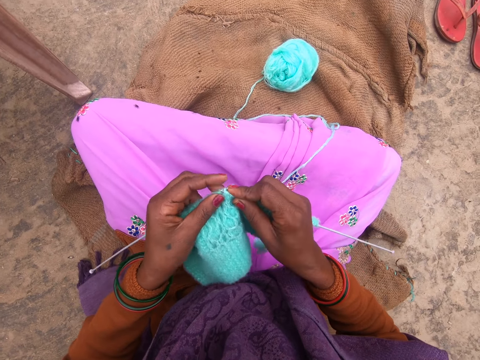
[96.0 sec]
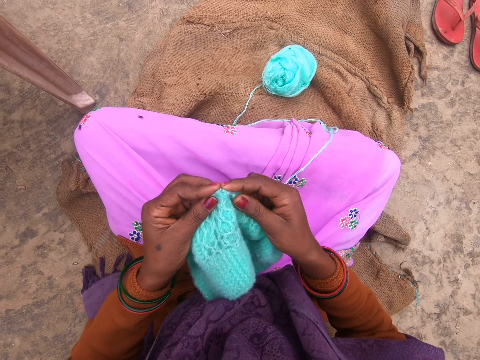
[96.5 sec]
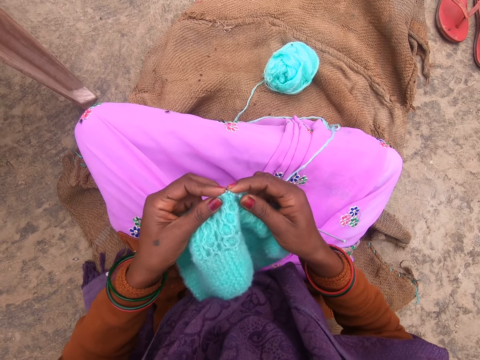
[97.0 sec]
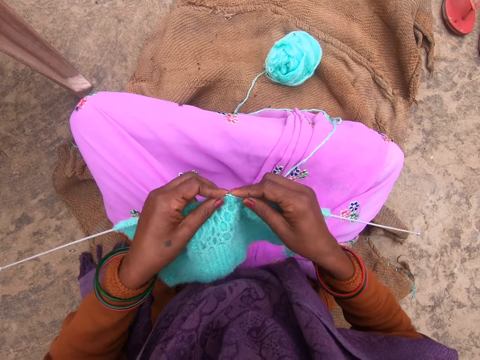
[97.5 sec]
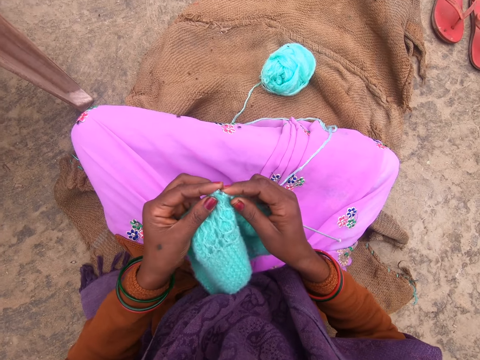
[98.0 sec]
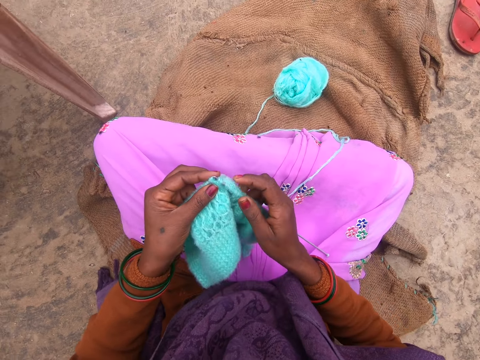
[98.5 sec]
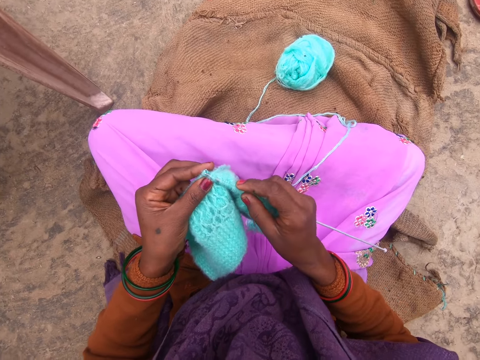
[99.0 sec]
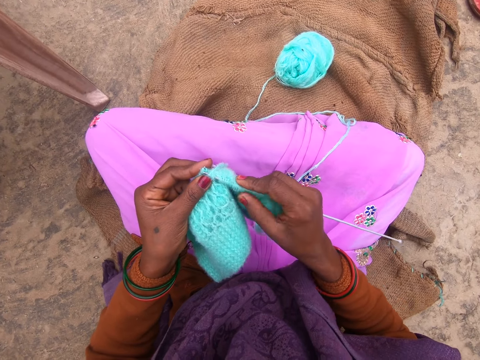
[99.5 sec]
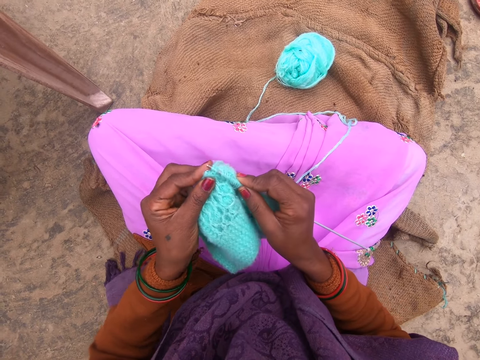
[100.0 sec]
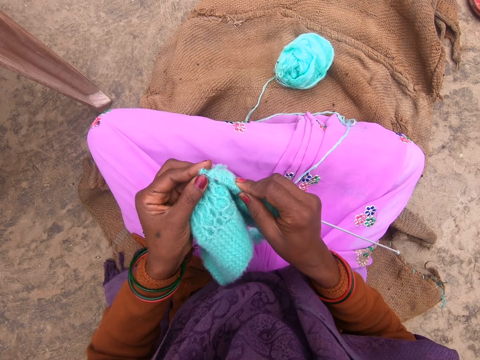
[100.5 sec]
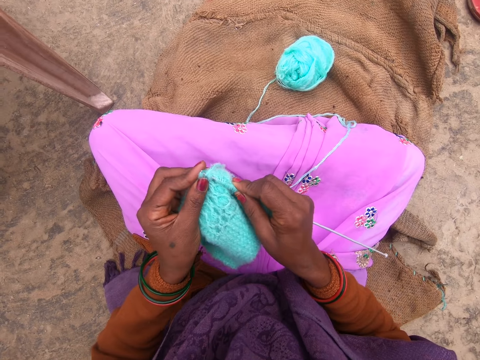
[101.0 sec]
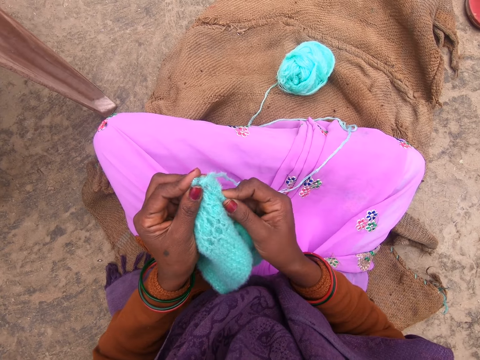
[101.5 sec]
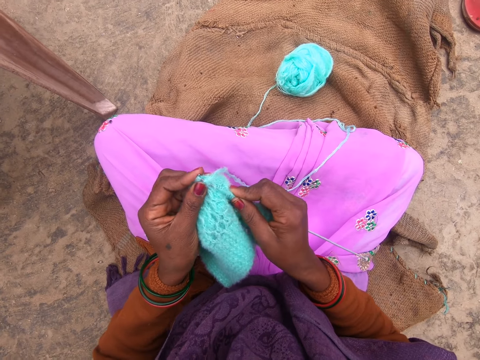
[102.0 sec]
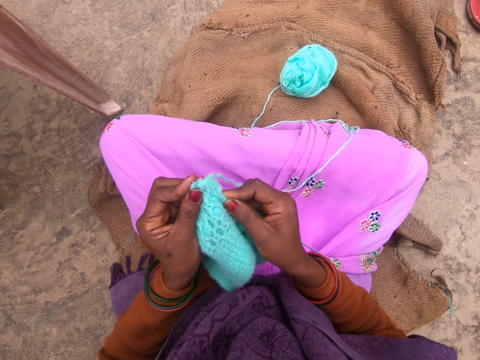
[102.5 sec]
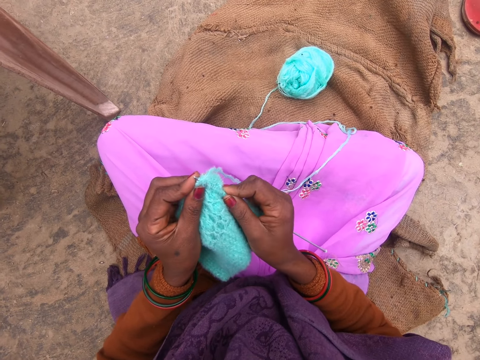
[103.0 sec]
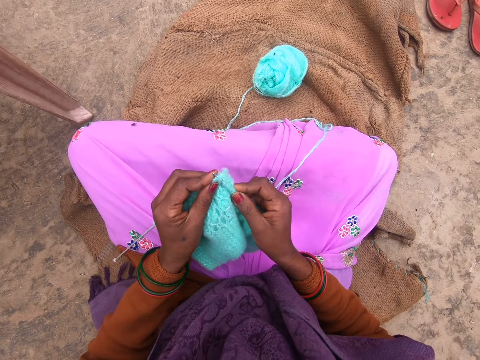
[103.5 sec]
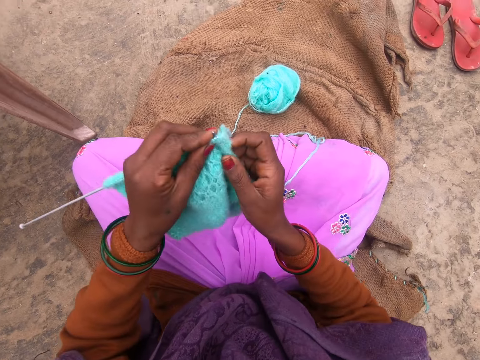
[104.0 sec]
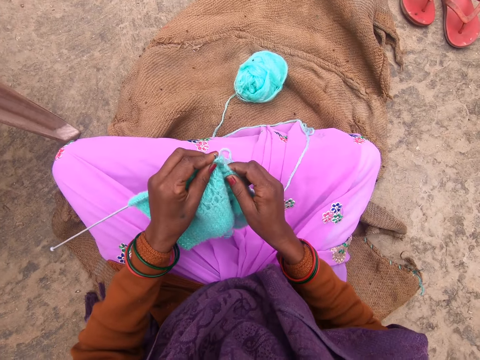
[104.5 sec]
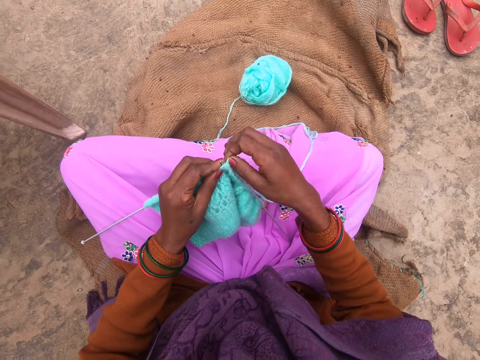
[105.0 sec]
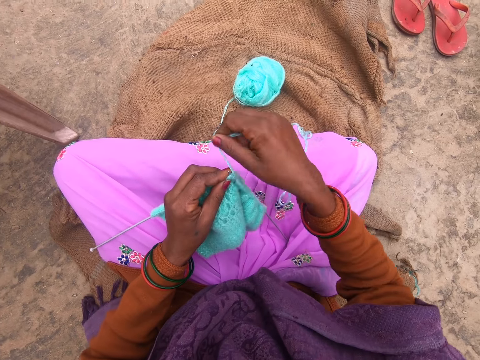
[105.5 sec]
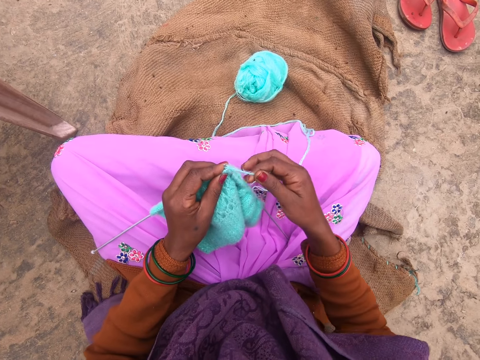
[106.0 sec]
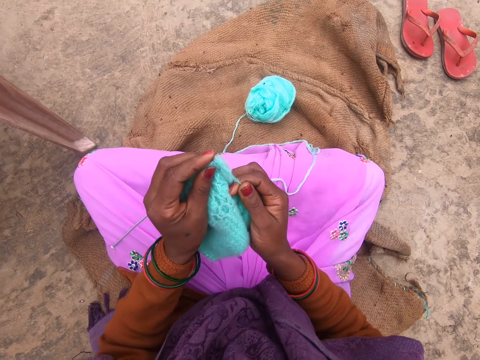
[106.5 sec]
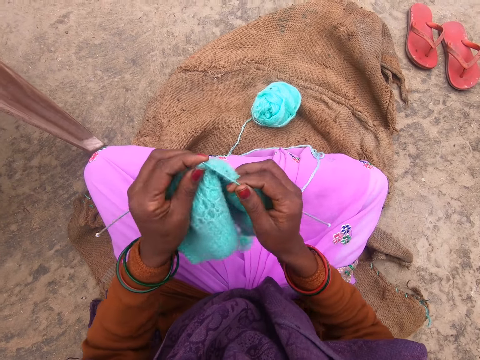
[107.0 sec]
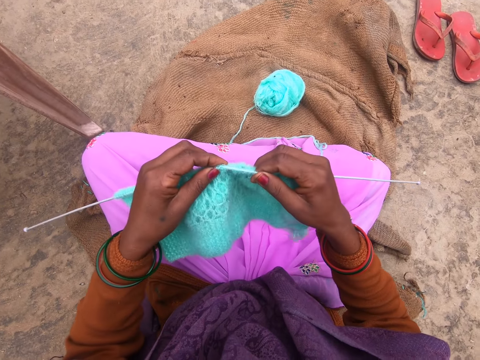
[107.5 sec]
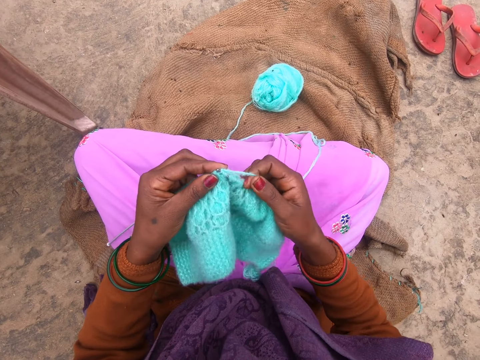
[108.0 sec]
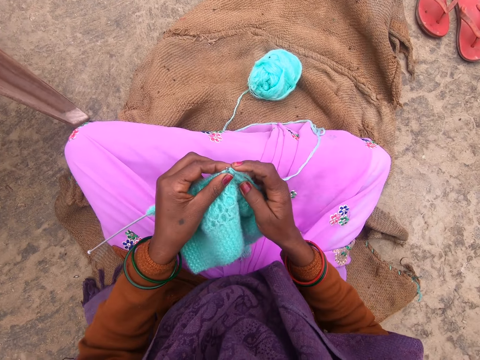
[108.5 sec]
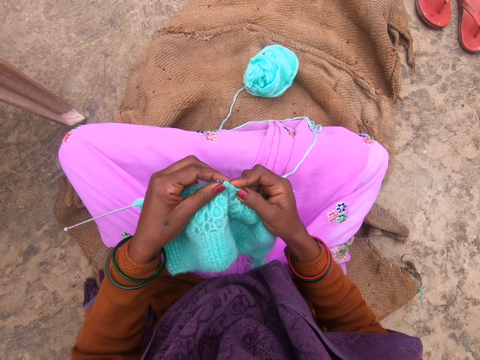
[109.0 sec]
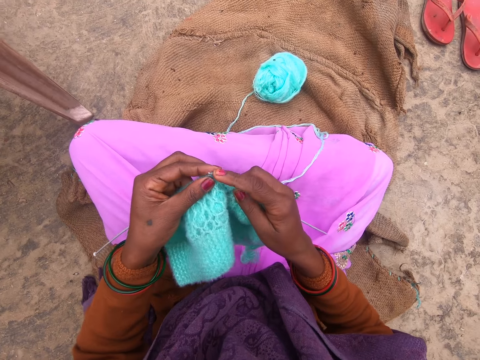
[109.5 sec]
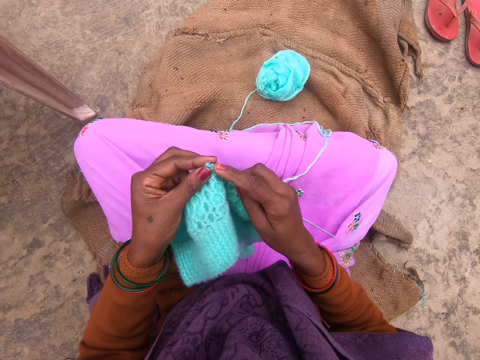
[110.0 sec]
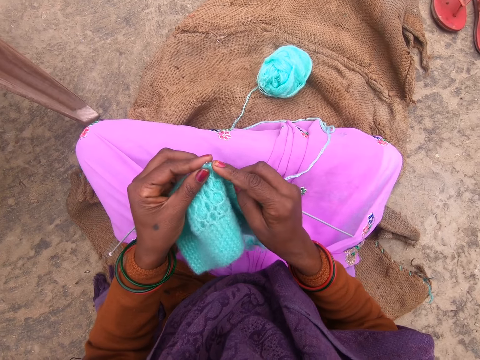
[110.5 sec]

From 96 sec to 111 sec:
The camera wearer lifts a piece of yarn up. They roll the yarn around a knitting needle. They knit with the knitting needles.

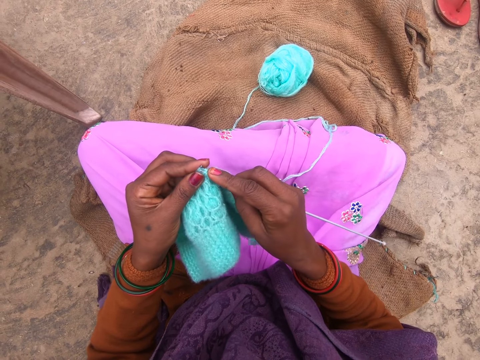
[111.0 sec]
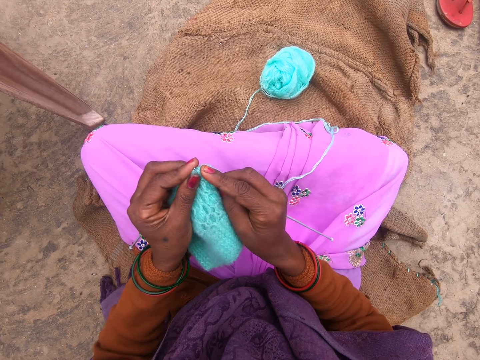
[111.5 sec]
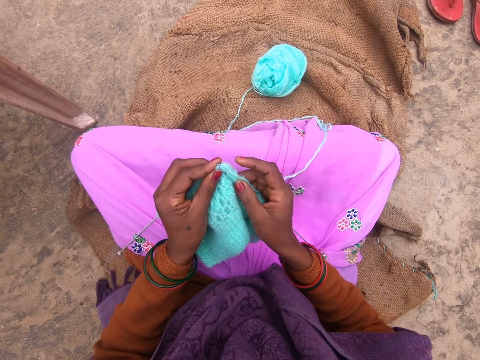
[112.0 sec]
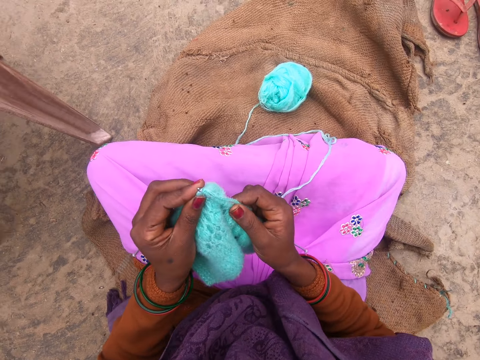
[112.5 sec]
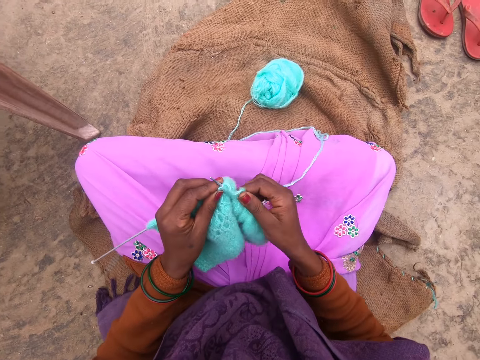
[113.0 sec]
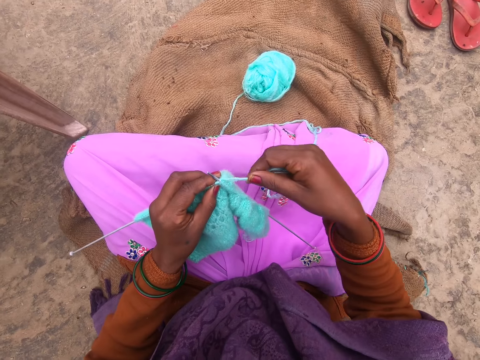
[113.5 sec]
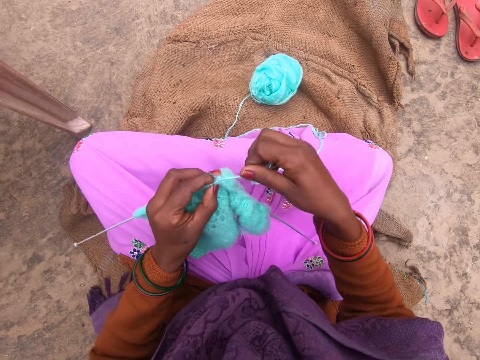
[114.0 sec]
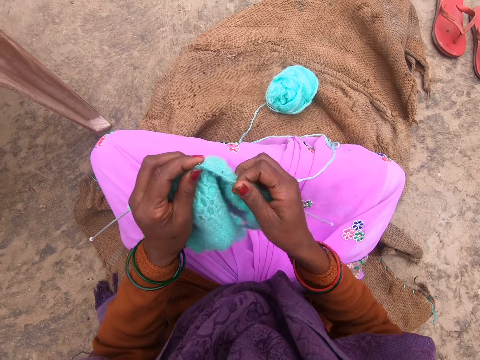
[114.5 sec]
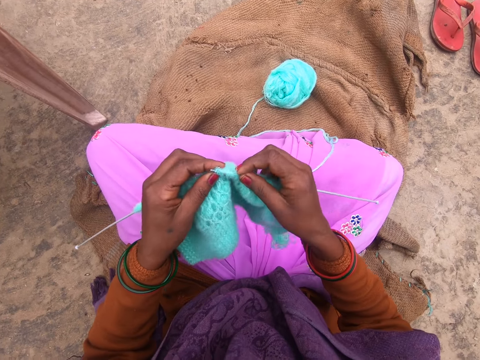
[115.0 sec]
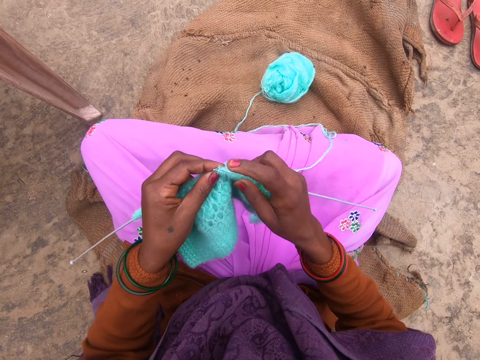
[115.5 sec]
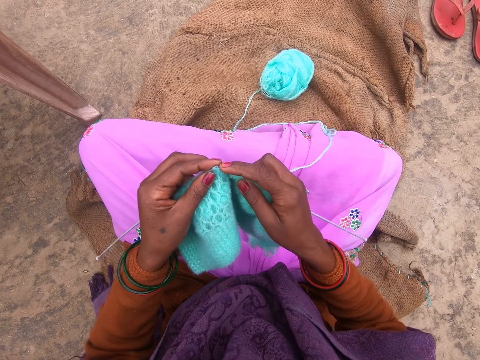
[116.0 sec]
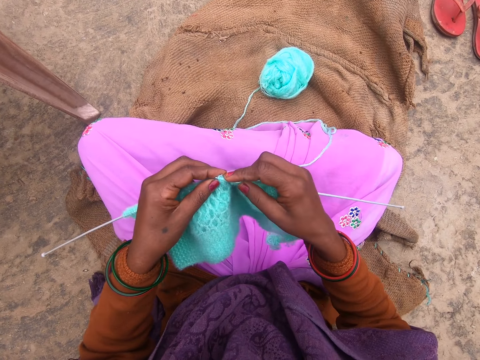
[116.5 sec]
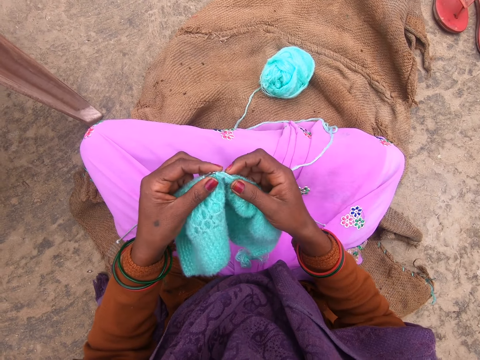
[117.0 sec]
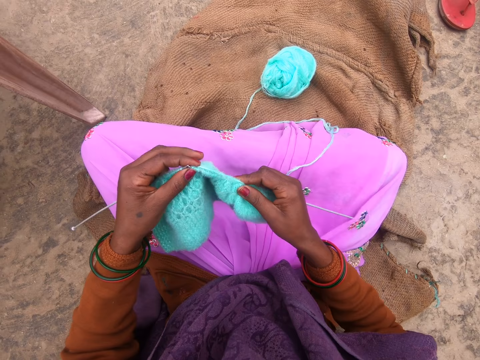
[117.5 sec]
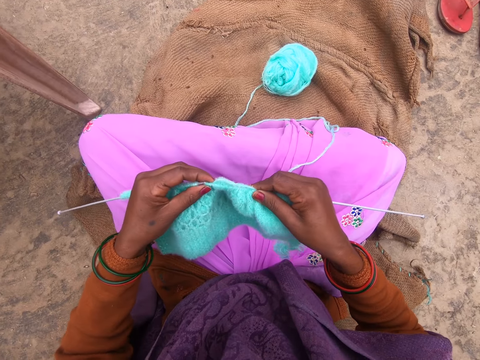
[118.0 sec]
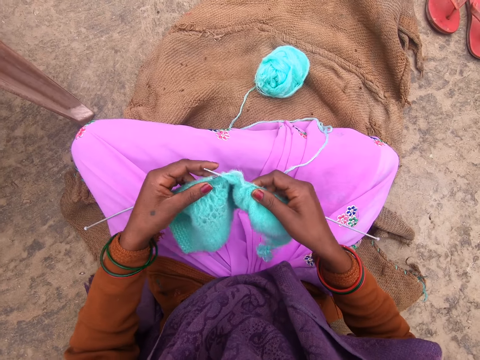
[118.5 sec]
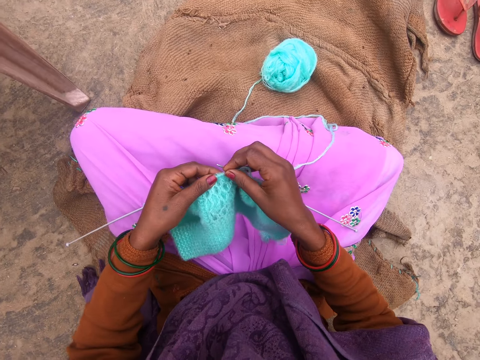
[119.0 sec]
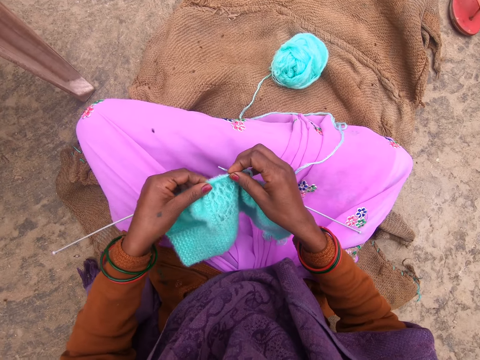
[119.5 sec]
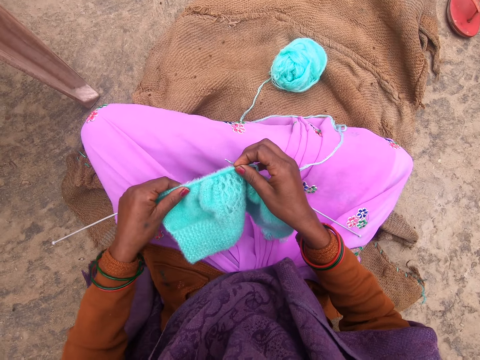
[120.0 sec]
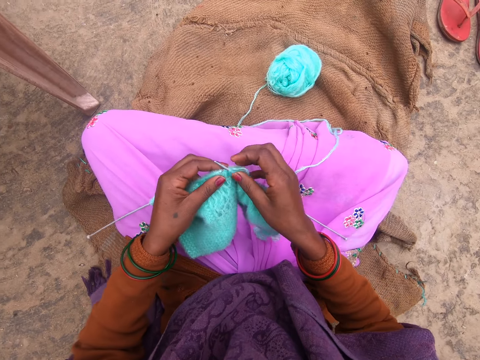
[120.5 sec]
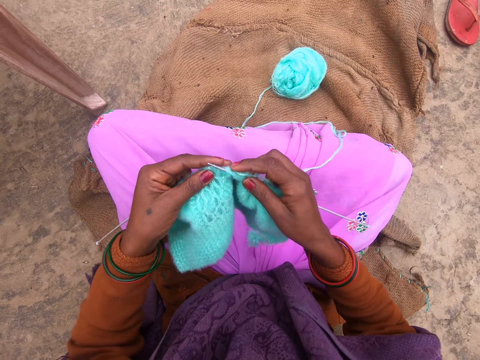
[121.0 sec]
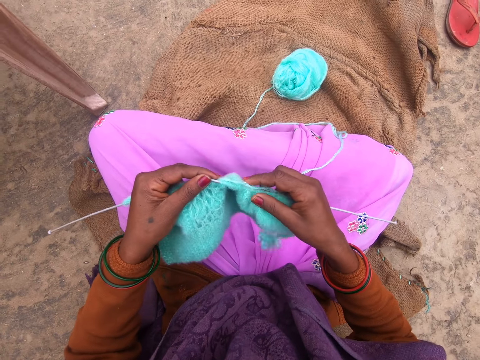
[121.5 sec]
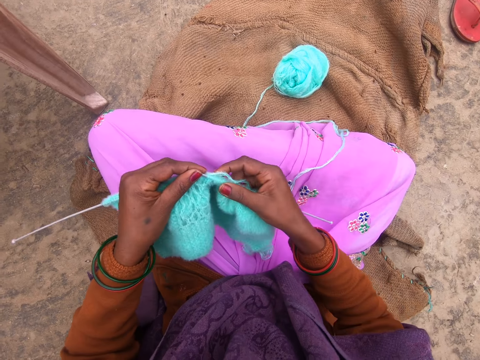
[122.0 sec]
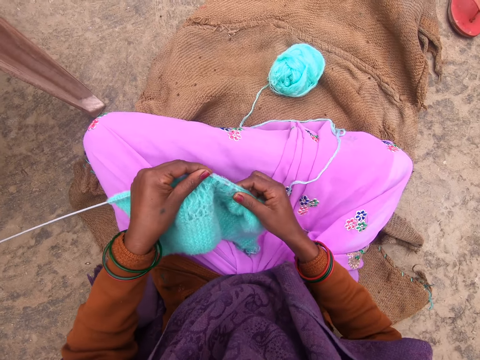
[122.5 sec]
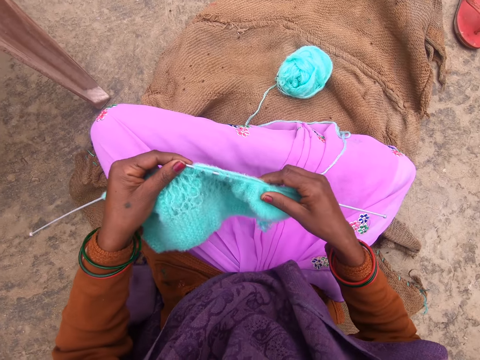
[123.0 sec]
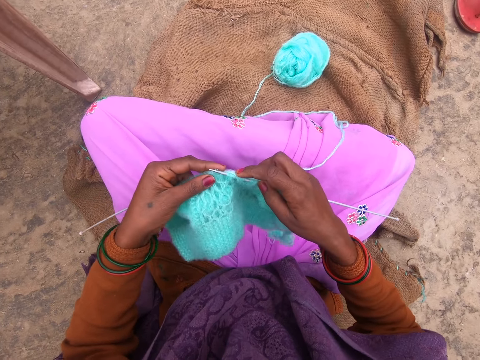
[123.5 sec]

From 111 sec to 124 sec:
The camera wearer sews a piece of yarn using a crochet. They roll the yarn around a knitting needle. They knit with the knitting needles. They adjust the fabric.
